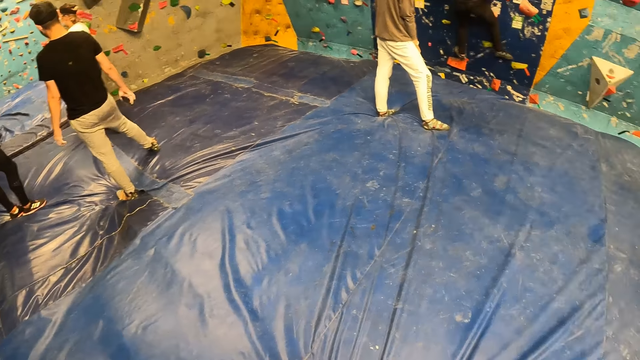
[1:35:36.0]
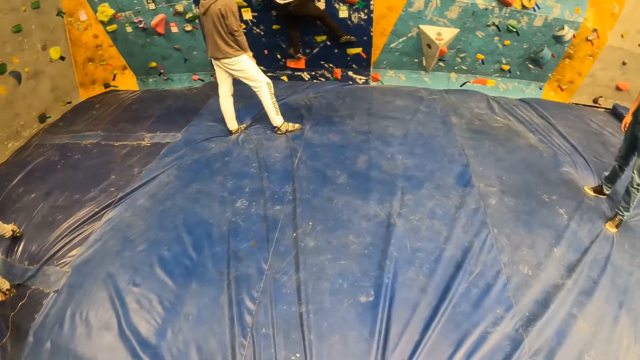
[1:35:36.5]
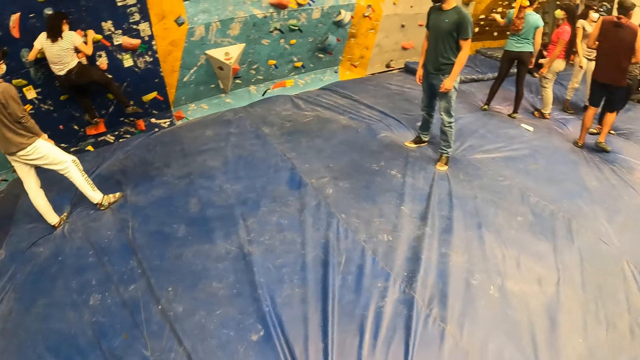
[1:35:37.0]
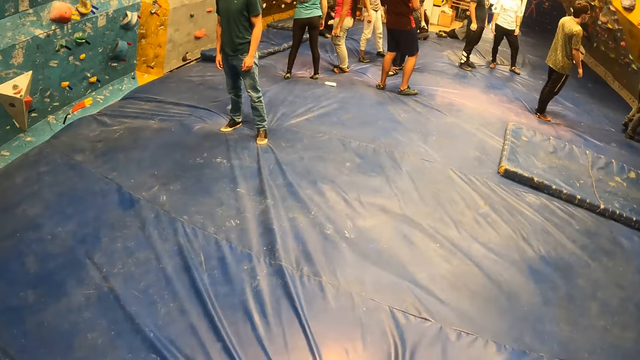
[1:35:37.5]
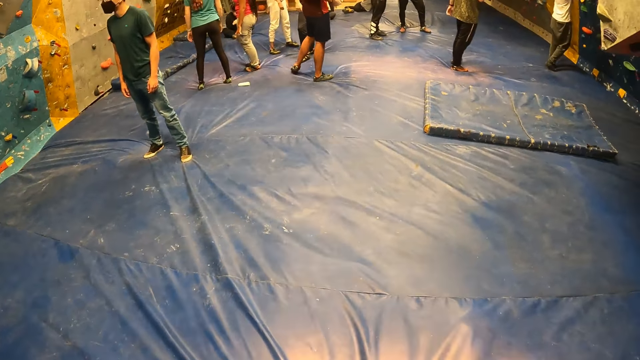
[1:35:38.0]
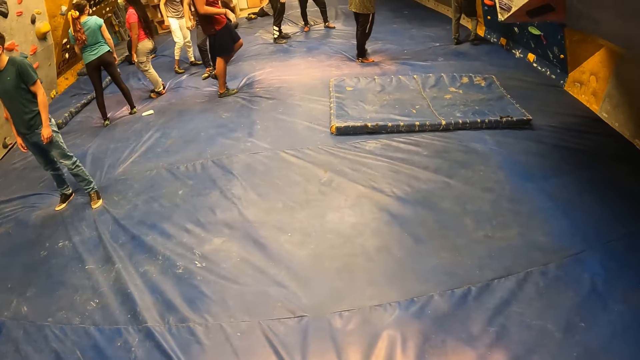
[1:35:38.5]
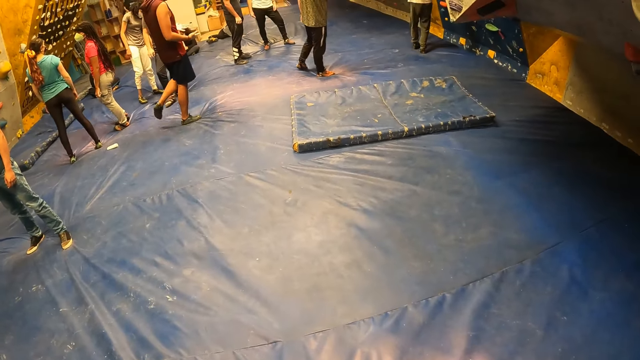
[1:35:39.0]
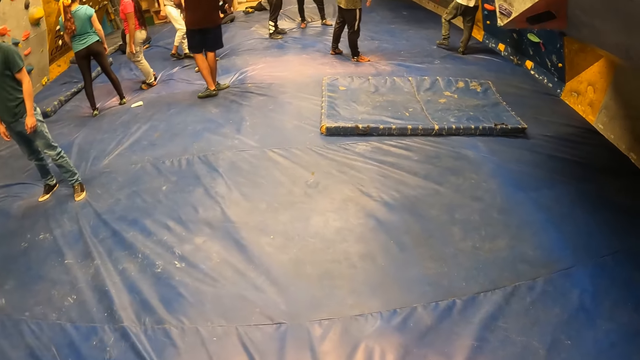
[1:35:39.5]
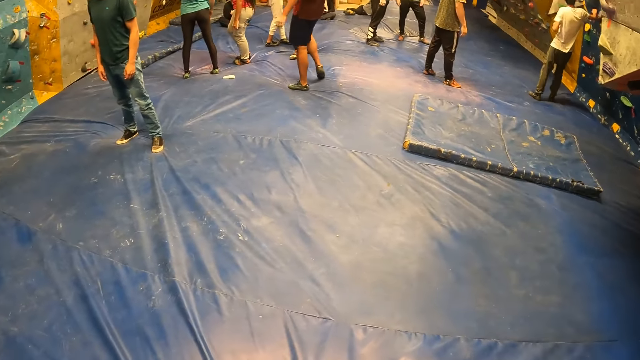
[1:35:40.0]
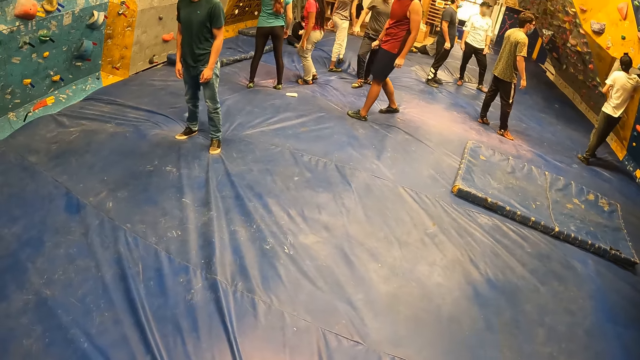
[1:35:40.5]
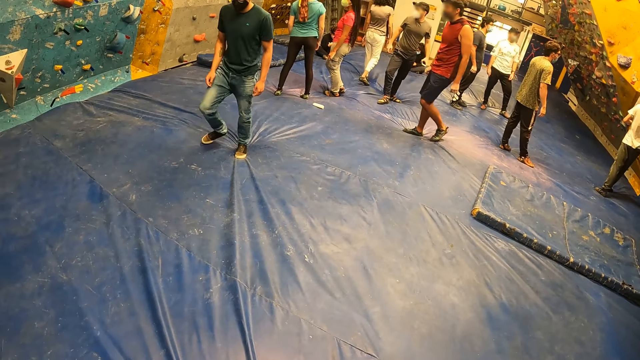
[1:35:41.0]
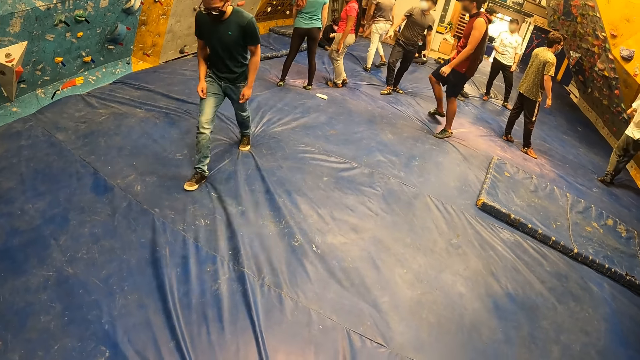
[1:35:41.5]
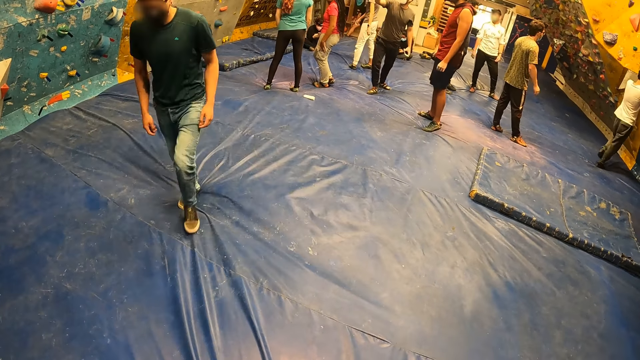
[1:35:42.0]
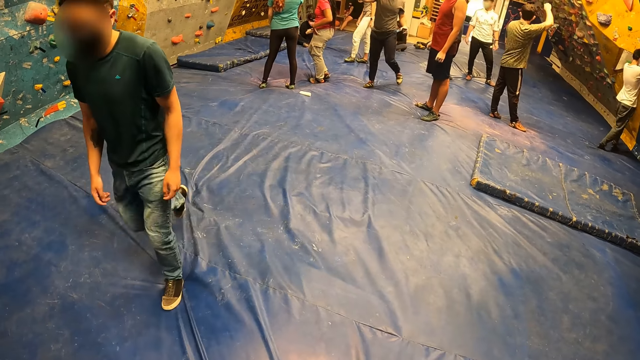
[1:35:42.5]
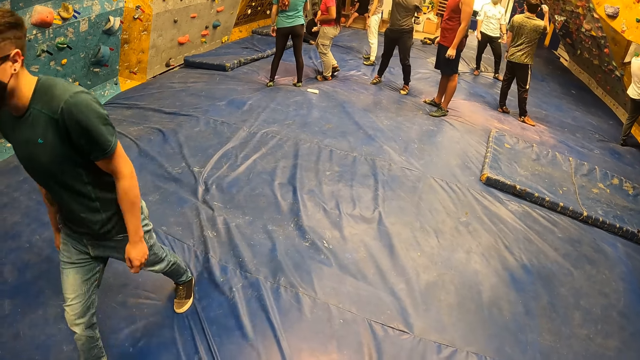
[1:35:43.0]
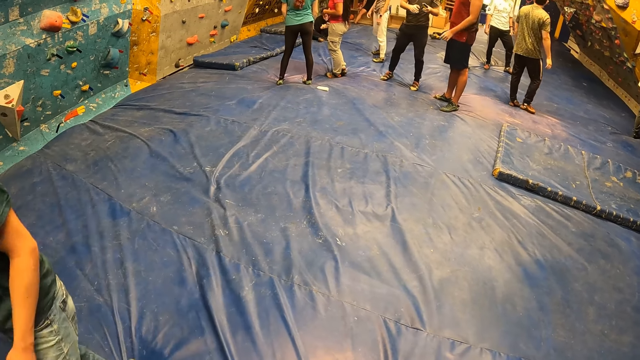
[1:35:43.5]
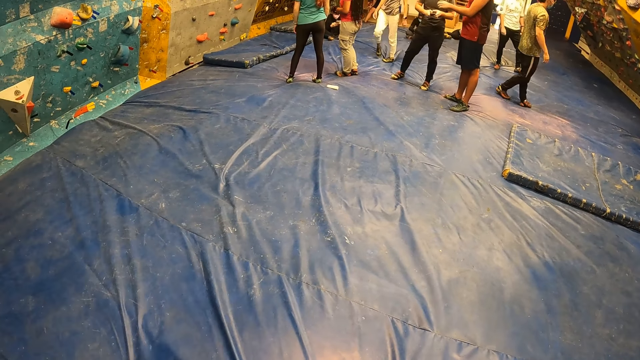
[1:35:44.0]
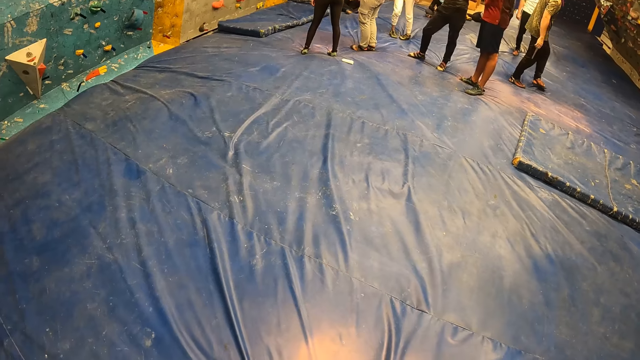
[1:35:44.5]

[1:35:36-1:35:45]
A man shakes the hands. The man walks past the camera wearer.

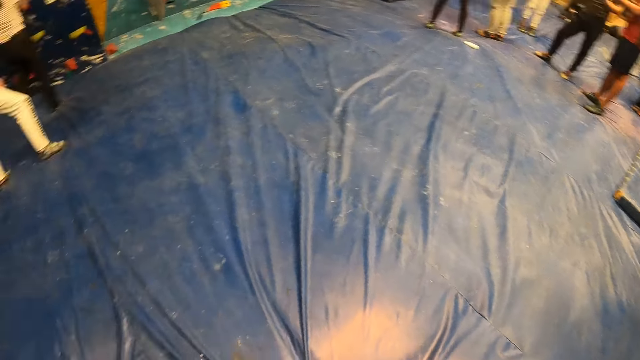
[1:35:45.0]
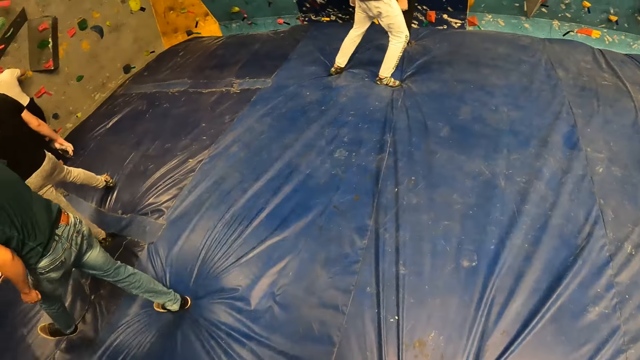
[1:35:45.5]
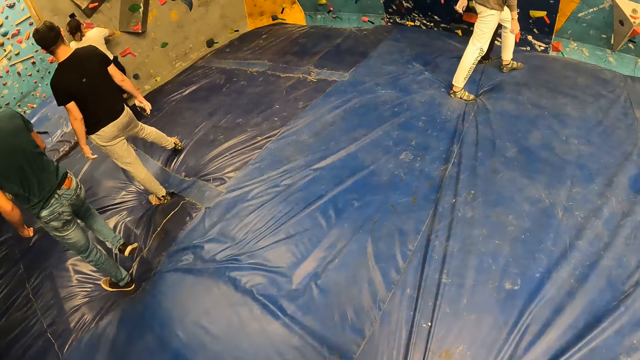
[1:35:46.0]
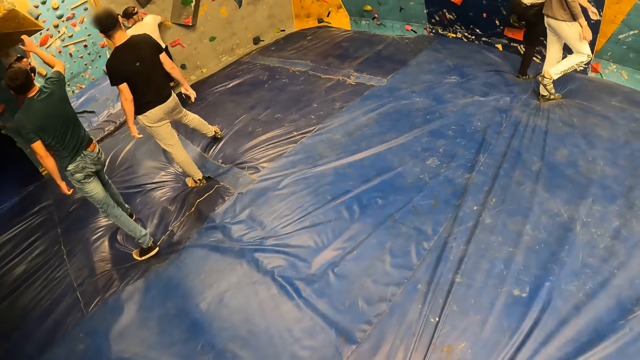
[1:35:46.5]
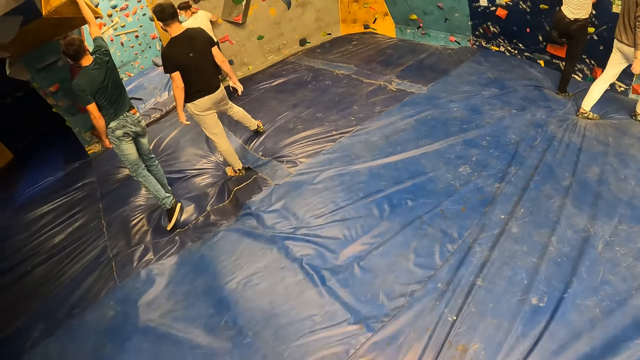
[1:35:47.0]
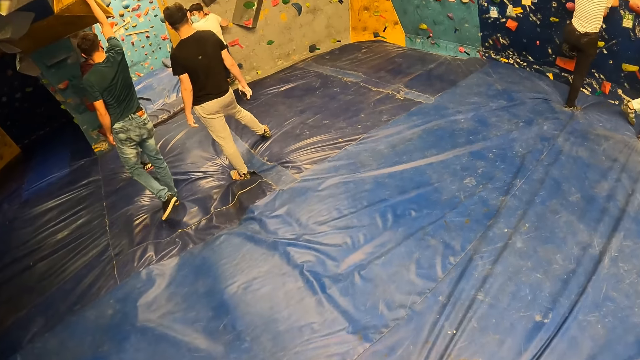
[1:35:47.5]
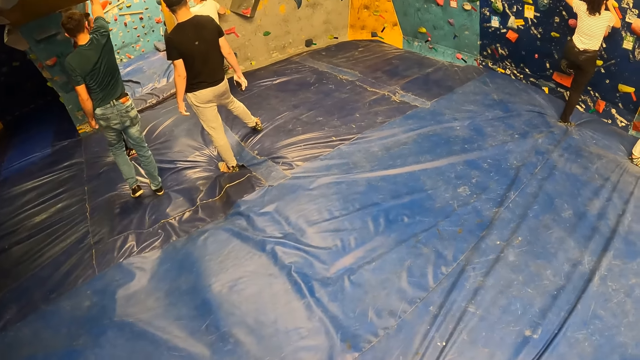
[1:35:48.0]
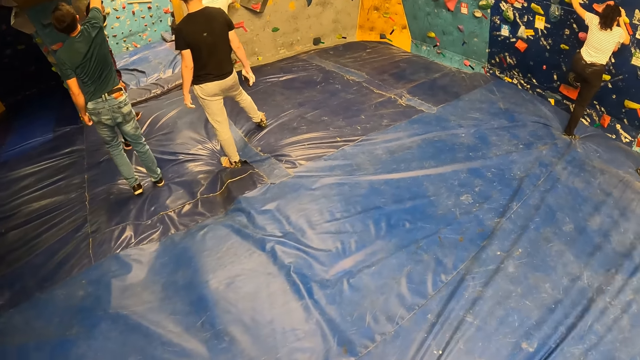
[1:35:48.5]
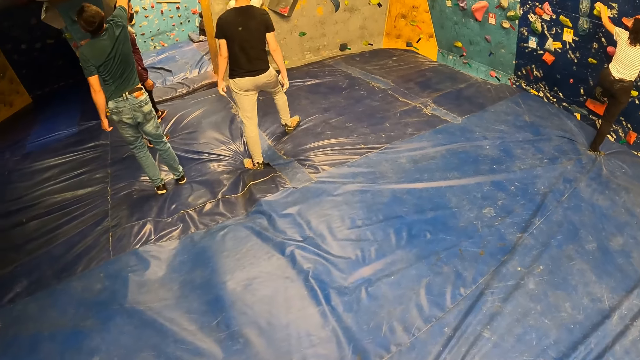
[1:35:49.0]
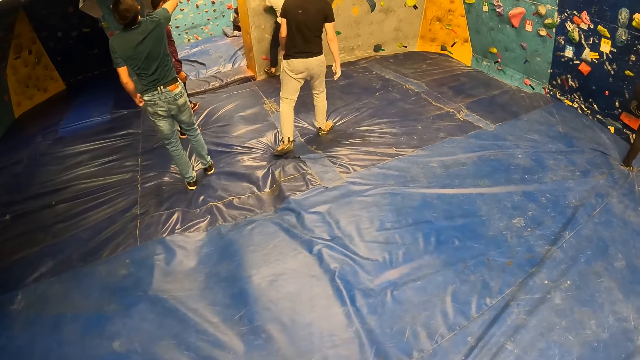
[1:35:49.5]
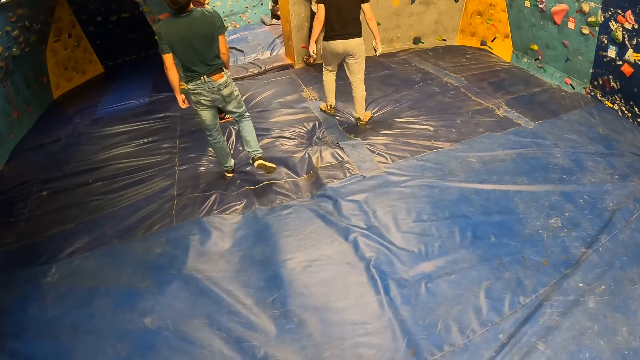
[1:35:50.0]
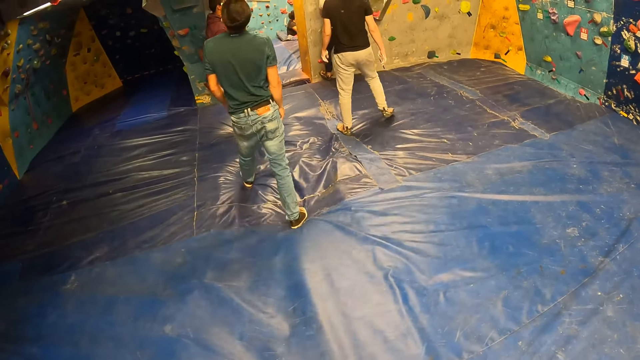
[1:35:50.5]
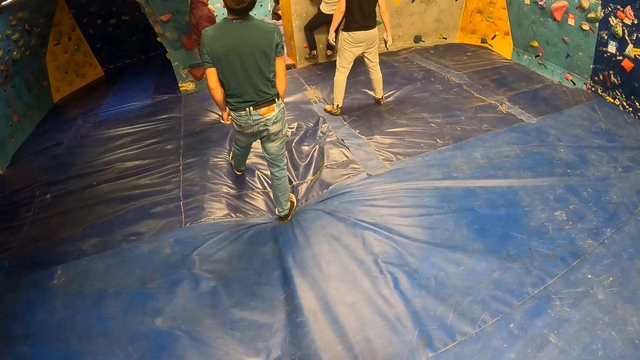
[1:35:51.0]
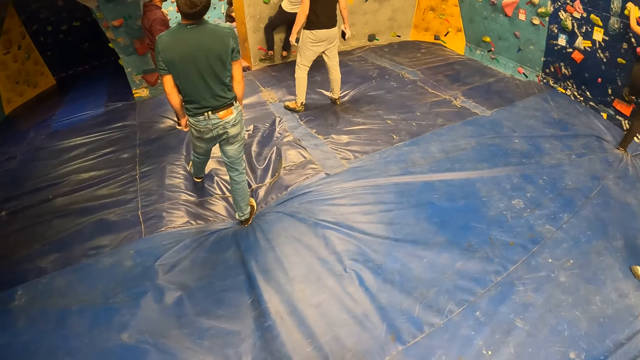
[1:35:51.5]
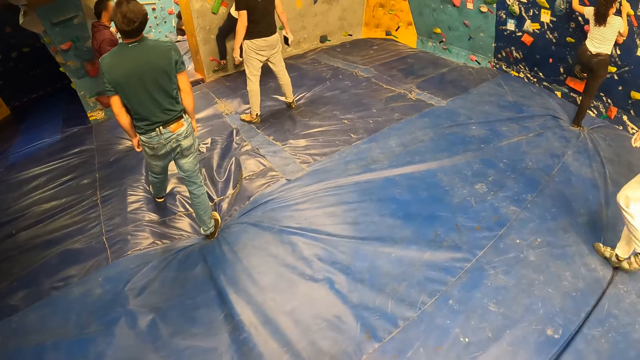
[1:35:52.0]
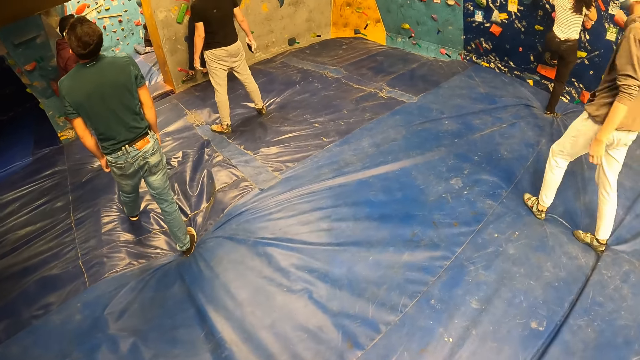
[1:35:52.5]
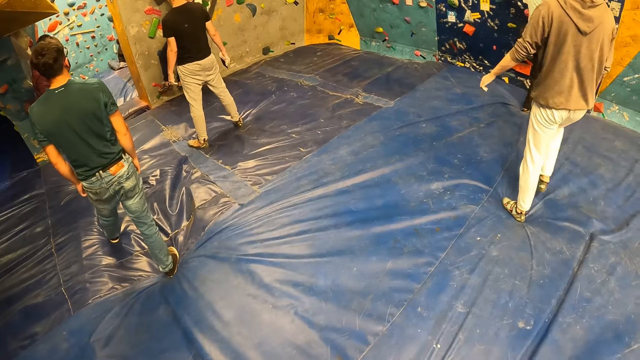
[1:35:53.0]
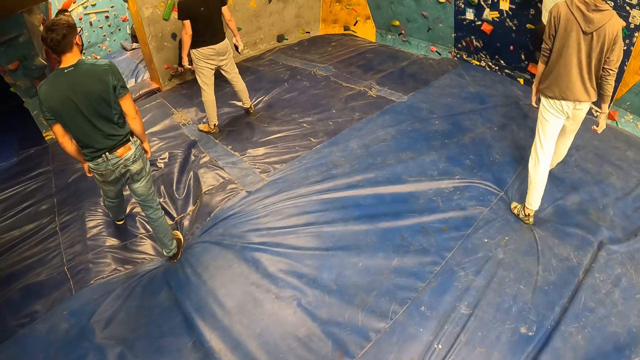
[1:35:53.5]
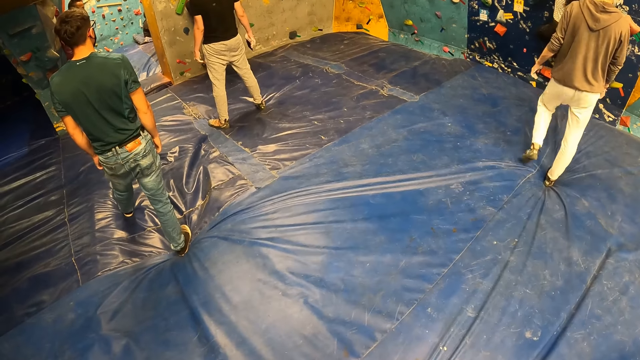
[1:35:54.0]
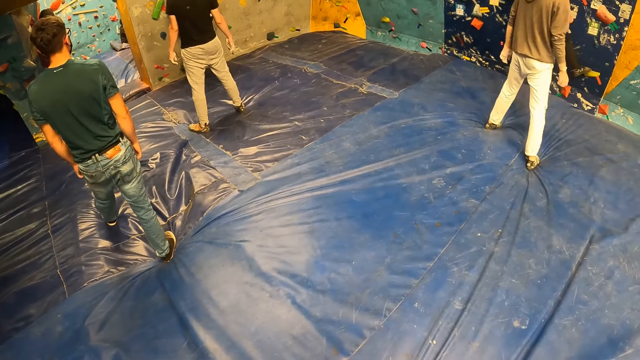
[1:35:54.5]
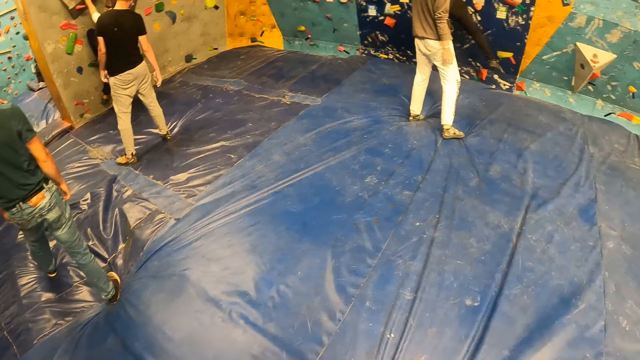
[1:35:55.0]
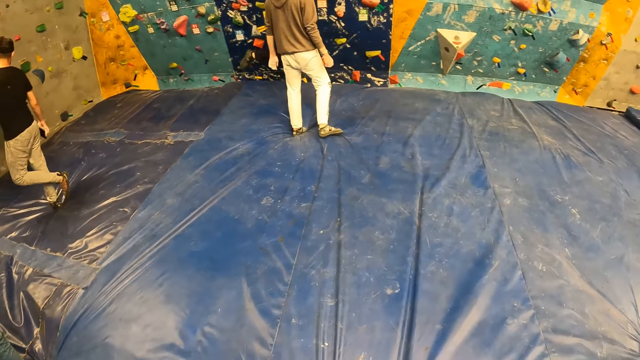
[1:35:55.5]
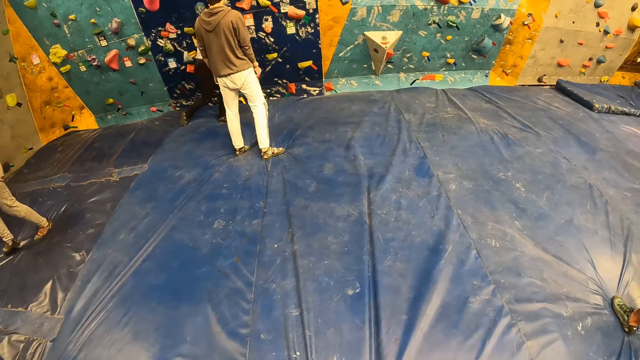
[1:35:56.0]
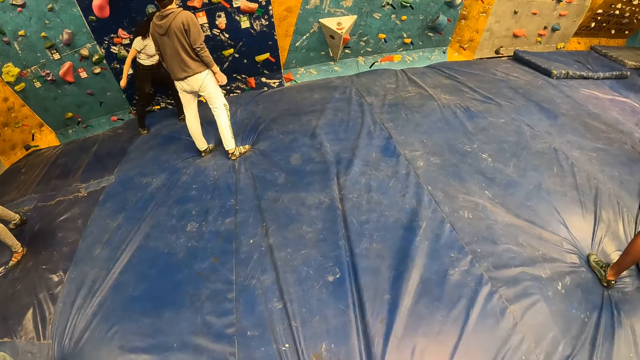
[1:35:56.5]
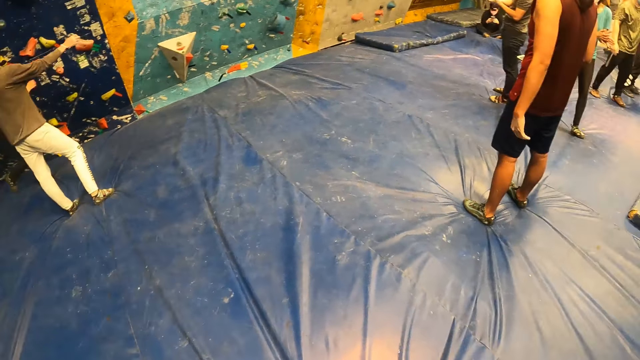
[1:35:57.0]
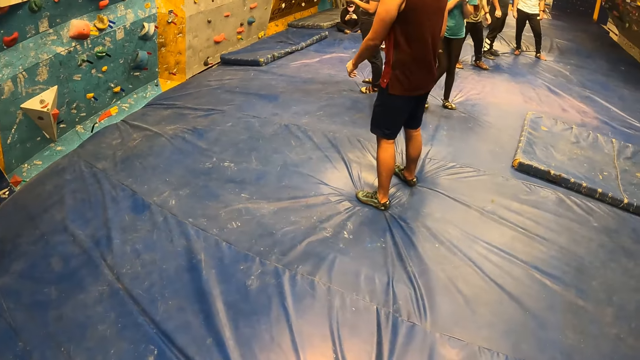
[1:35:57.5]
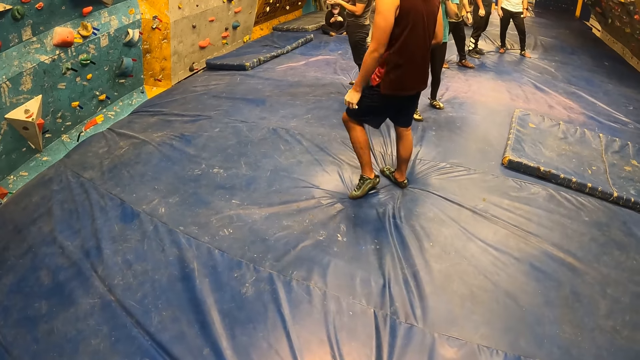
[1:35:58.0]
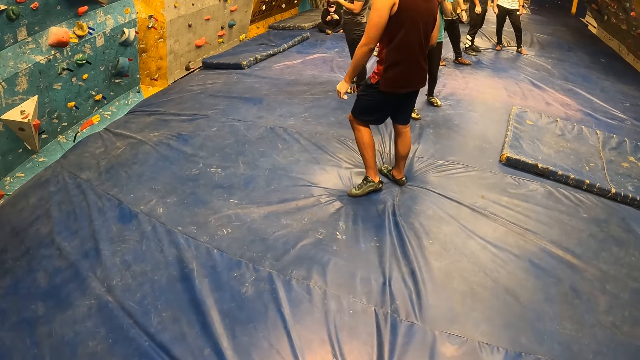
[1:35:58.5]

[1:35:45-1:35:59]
A person touches the wall. Another person climbs the wall and jumps down on the floor.
